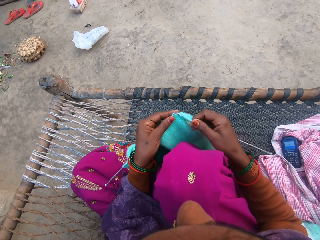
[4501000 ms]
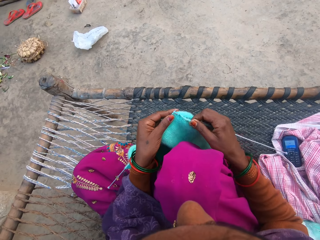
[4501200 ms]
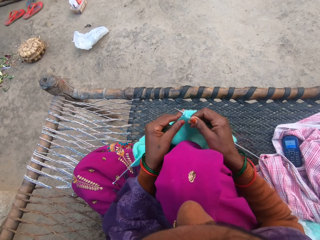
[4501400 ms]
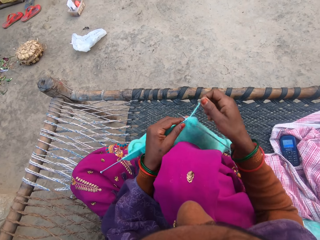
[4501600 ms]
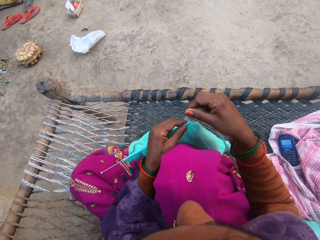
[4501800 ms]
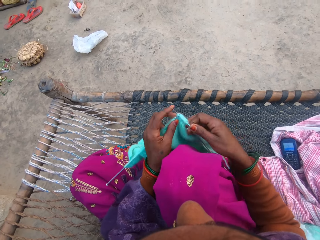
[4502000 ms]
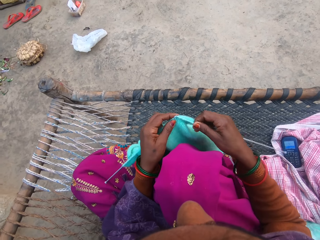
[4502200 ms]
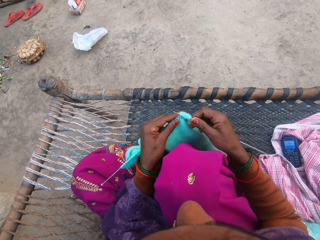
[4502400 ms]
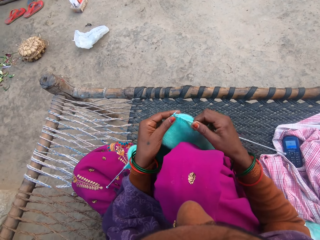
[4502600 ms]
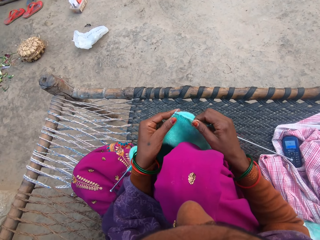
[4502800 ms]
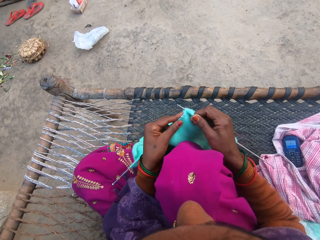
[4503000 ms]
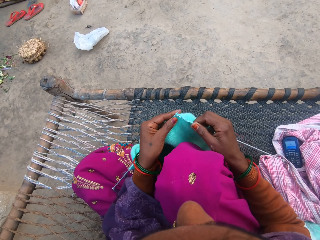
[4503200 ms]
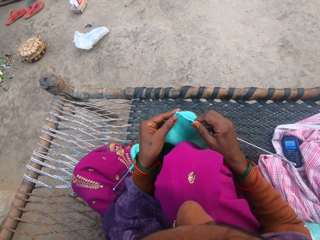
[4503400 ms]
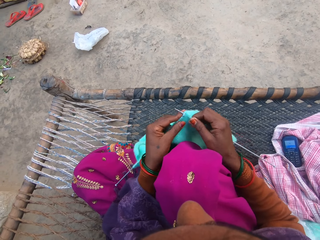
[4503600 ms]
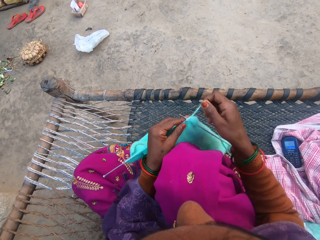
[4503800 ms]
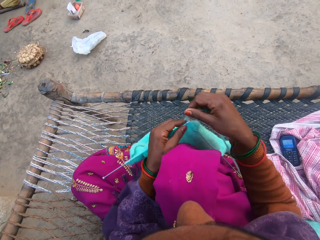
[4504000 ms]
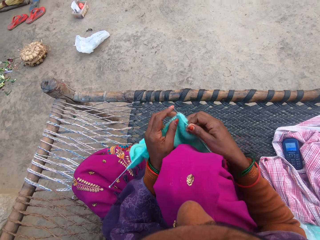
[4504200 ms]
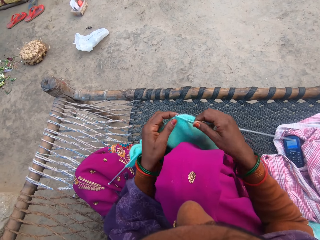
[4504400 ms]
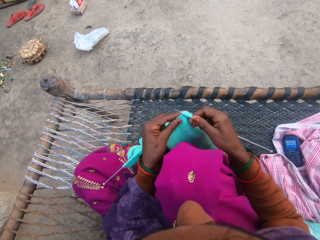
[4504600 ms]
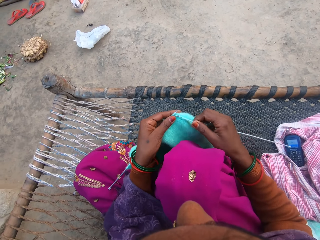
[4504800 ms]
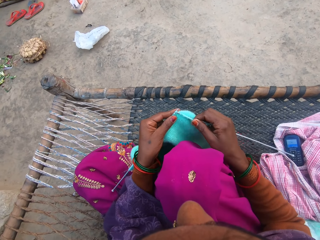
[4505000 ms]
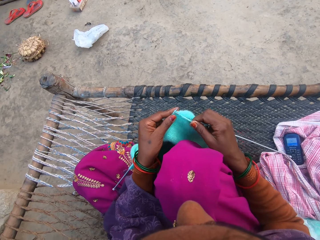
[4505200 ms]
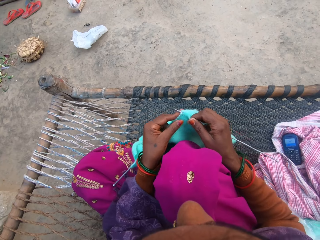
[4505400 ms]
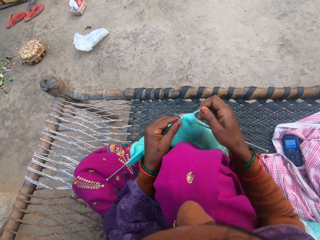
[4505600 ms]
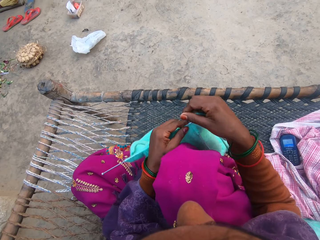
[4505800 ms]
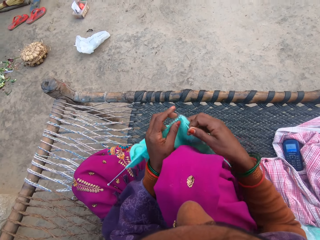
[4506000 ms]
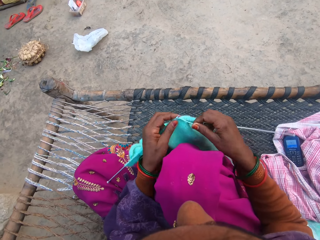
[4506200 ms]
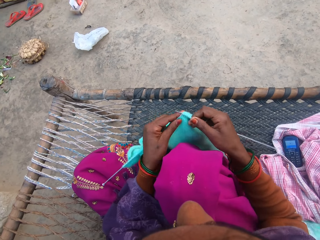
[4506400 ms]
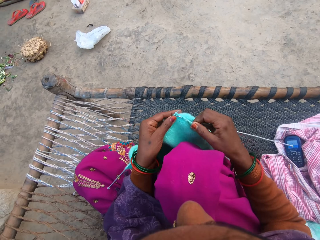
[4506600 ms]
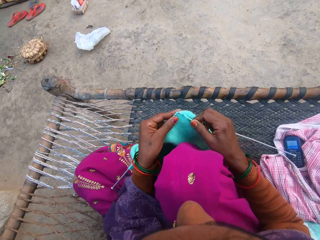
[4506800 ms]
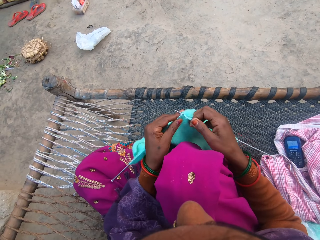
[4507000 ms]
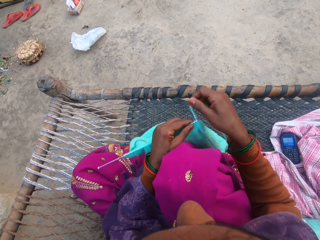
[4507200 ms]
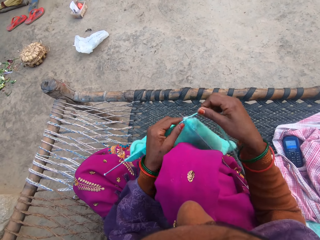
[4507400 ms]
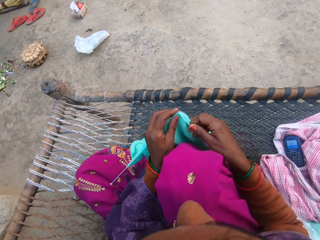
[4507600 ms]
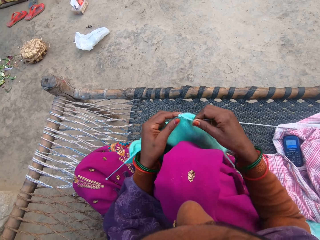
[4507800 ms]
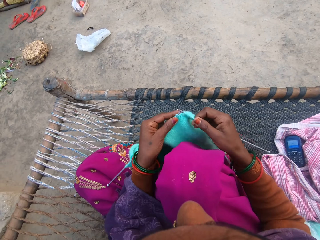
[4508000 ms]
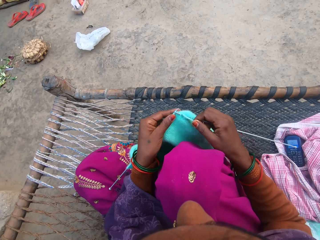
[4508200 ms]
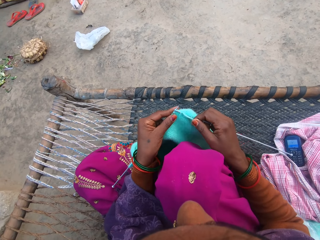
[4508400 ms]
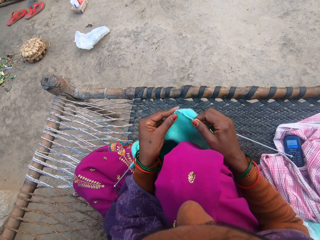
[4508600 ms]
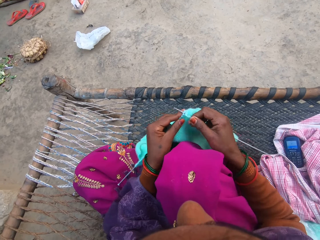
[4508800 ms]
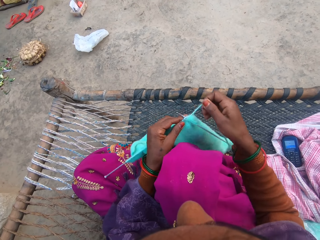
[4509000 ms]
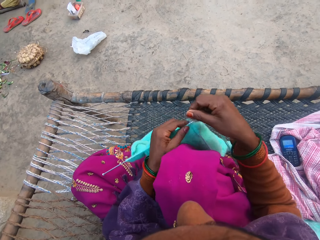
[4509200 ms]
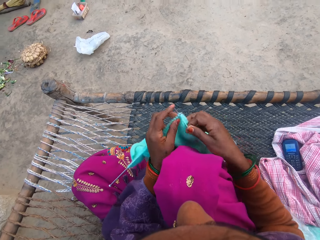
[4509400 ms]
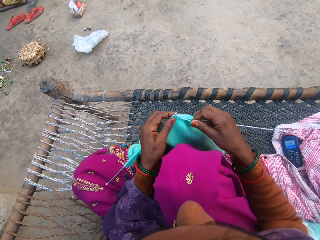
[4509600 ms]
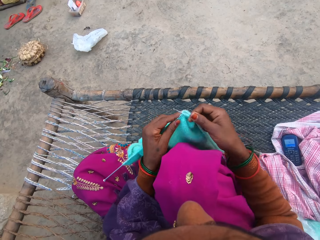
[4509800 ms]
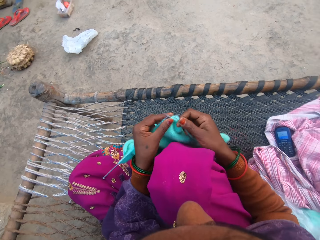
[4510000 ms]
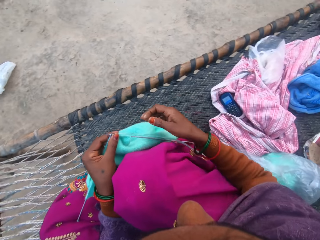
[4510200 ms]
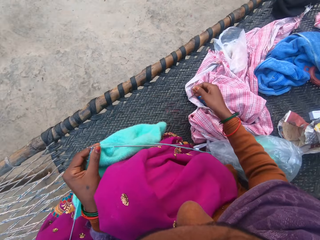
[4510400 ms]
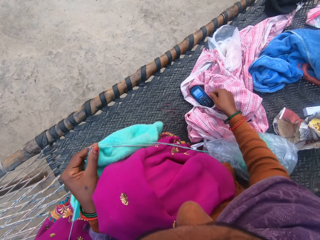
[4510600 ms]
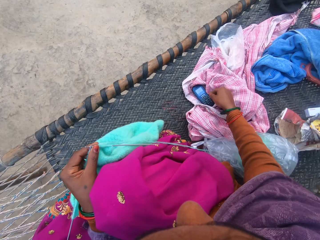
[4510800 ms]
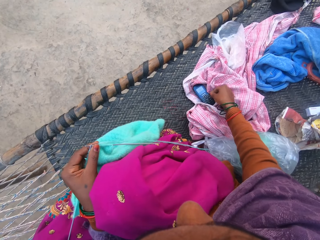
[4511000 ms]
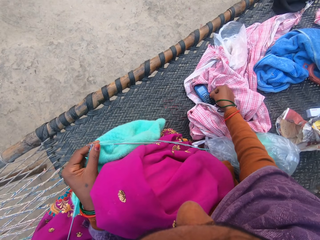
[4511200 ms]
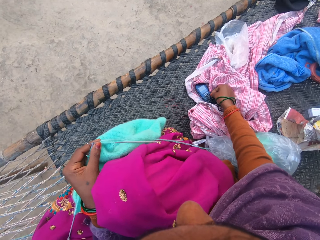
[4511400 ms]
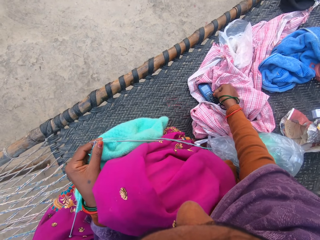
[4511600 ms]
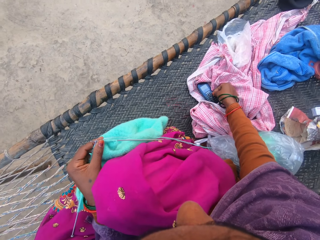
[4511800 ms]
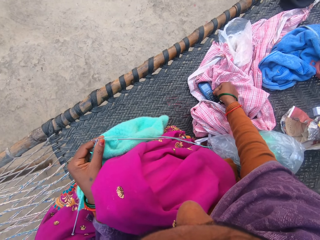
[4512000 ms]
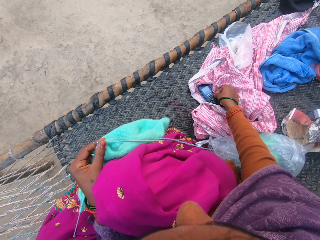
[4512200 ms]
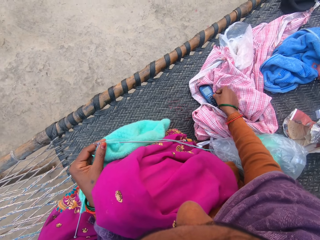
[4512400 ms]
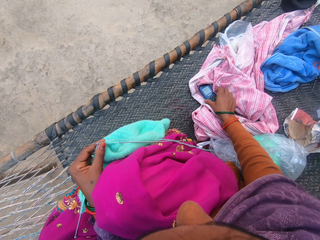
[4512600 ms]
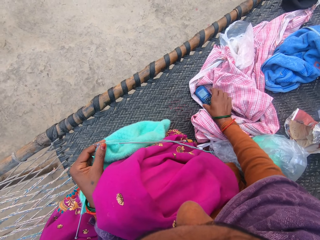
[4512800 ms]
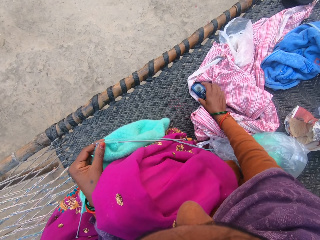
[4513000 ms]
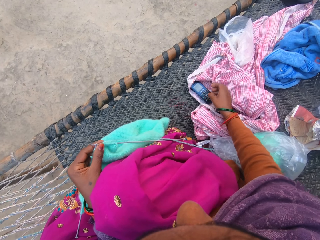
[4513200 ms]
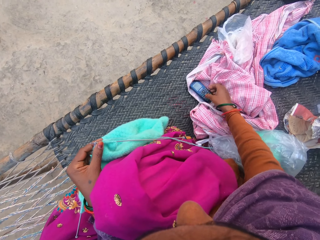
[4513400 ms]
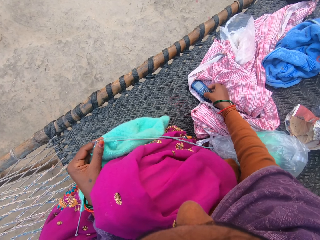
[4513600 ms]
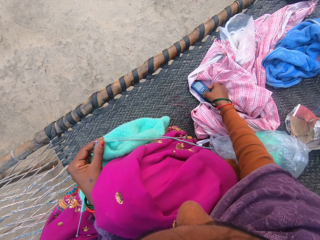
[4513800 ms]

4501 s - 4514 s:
The camera wearer sews the sweater. She rolls the thread around the crochet and sews the sweater. She rolls the thread around the crochet and sews the sweater. She rolls the thread around the crochet and sews the sweater. She rolls the thread around the crochet and sews the sweater. She rolls the thread around the crochet and sews the sweater. She operates the phone with her hand on the woven charpoy bench.

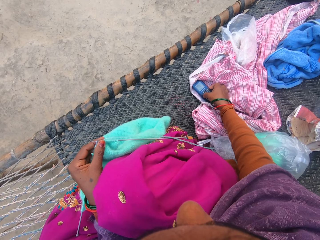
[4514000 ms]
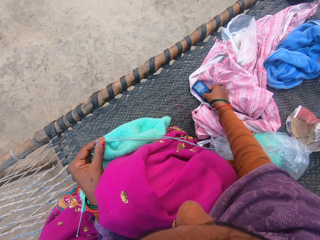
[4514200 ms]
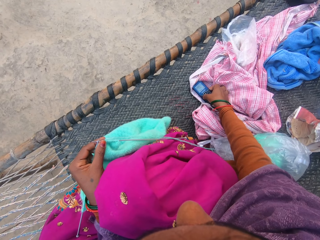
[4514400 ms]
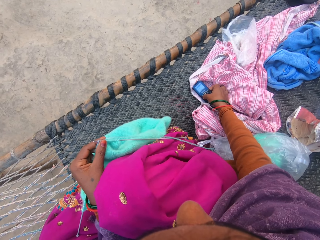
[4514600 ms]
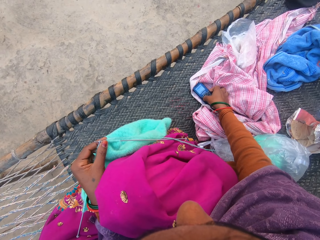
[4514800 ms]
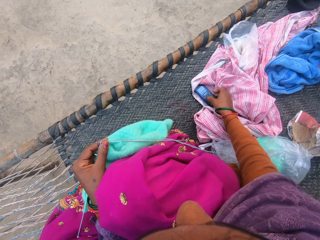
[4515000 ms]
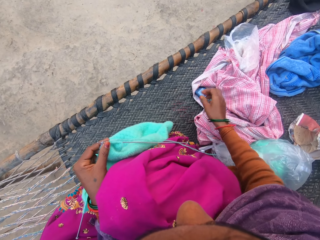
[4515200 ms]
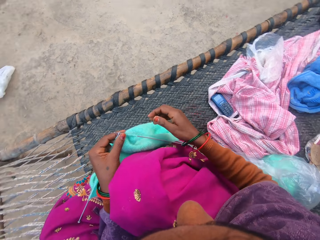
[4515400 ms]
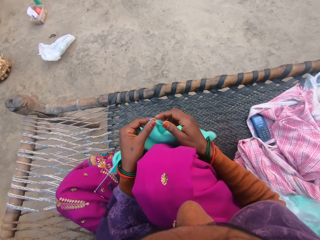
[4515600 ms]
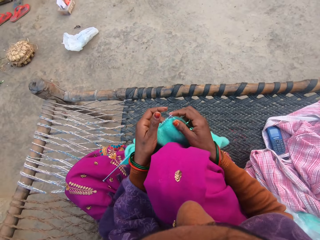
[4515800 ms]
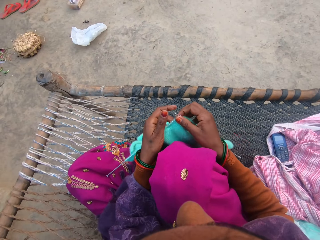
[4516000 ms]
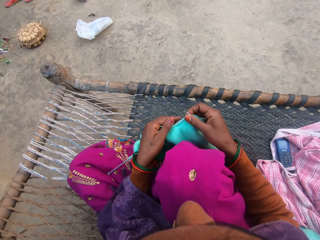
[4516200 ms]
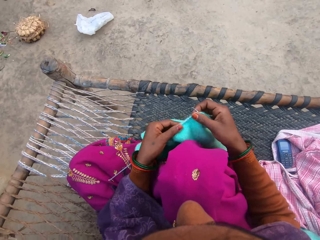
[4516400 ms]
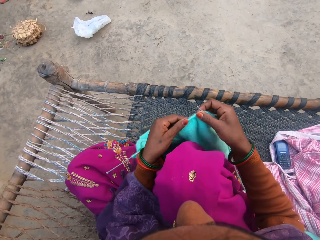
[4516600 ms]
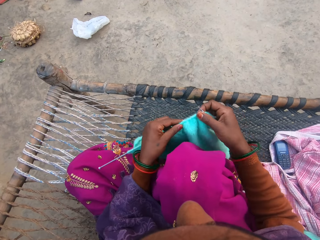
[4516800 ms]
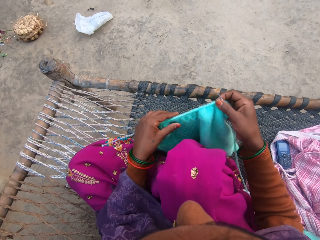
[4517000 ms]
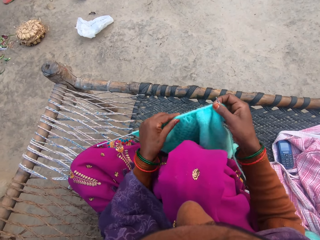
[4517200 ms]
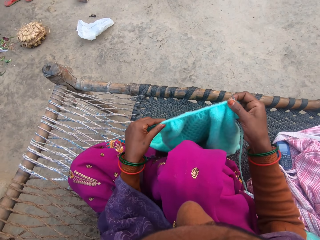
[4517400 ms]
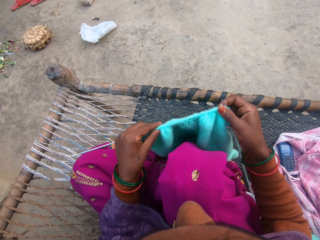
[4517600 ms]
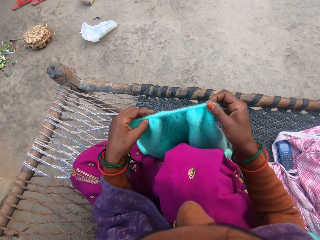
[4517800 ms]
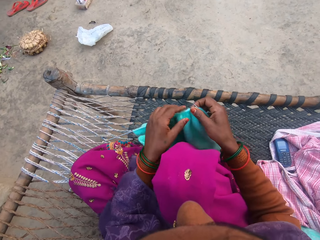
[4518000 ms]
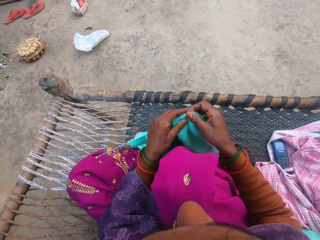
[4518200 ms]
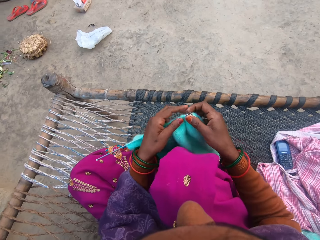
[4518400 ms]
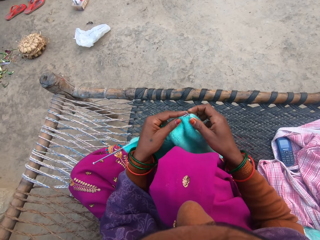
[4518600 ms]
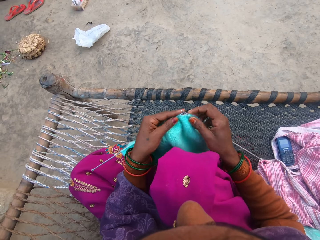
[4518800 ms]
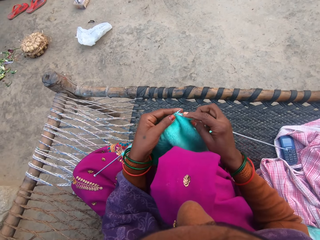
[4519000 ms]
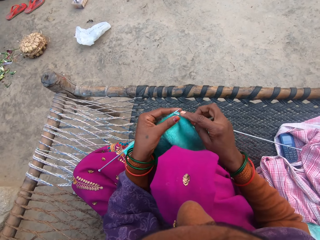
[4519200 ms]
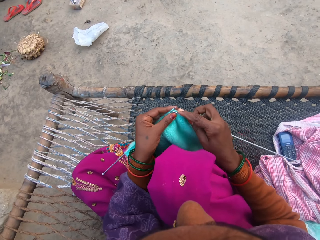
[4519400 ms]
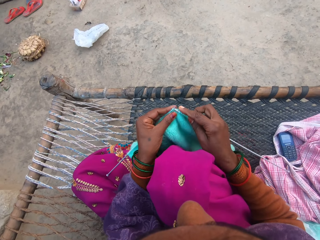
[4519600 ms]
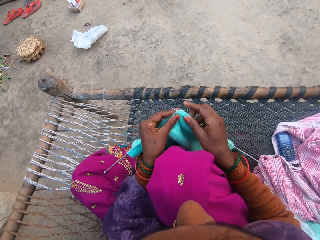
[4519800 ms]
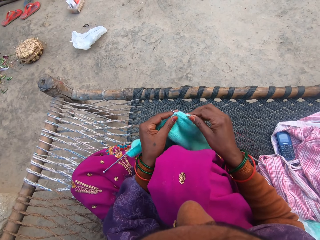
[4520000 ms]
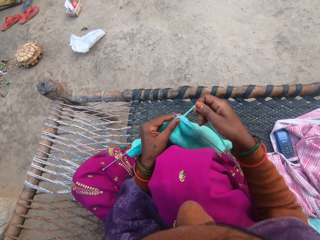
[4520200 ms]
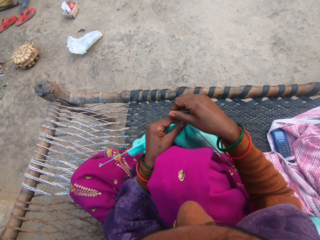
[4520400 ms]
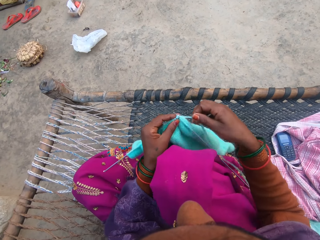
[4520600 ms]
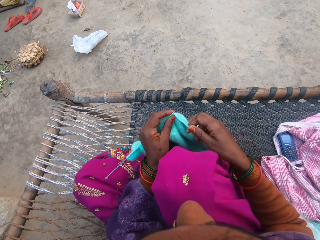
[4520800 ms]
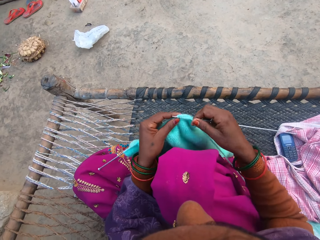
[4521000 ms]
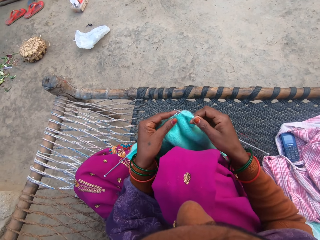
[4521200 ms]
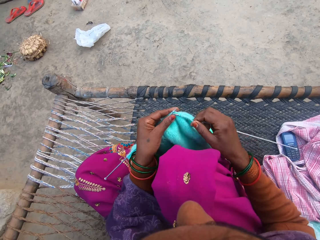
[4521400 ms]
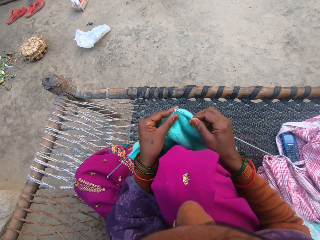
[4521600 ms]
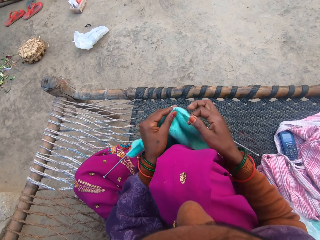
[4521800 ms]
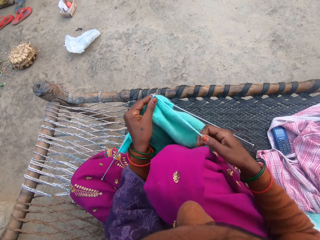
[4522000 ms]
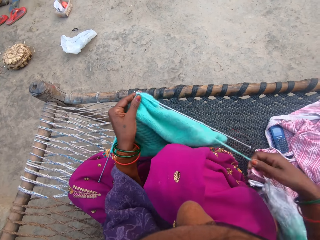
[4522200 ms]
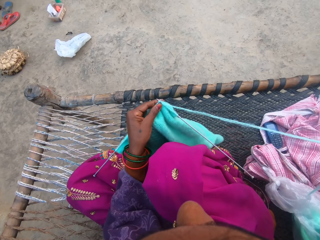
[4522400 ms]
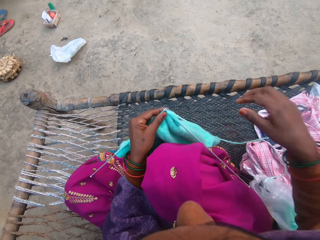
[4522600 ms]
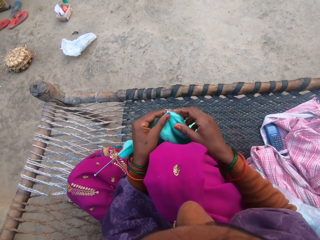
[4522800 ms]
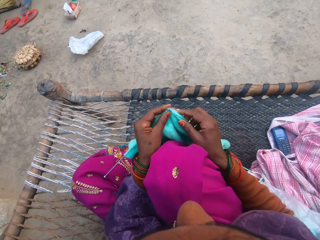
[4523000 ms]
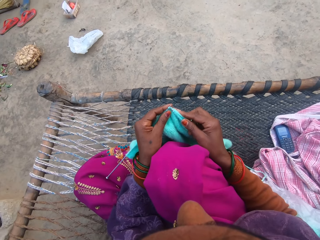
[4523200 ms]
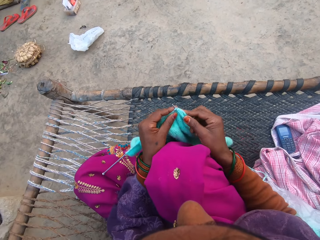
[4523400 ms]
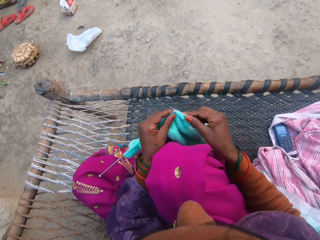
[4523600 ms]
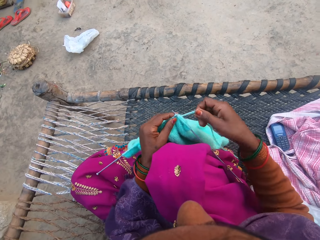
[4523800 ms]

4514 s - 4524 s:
The camera wearer holds the sweater. She moves the sweater together. She knits the wool with the knitting pins with her hands. She rolls the thread around the crochet and sews the sweater. She holds the thread. She sews the sweater.
